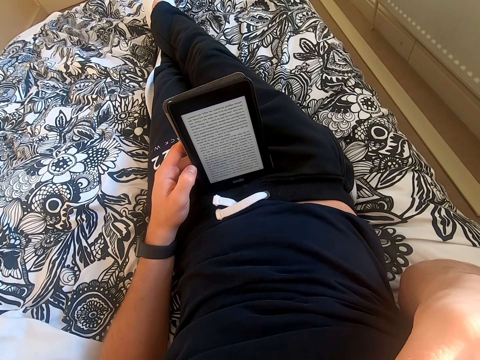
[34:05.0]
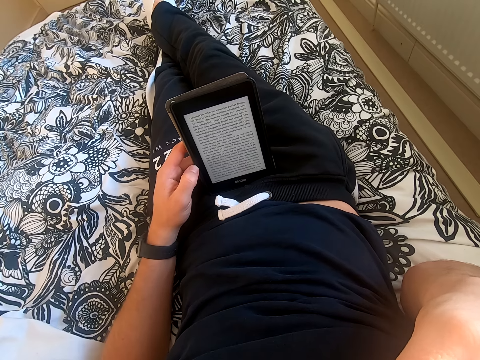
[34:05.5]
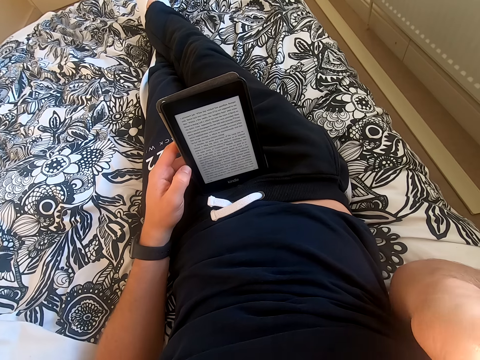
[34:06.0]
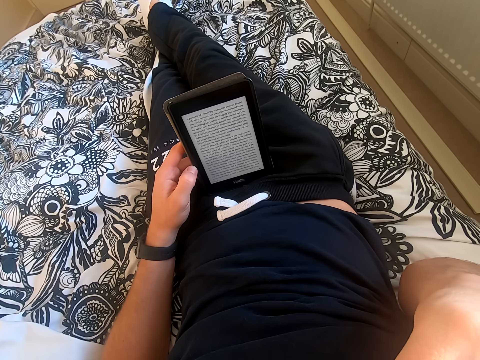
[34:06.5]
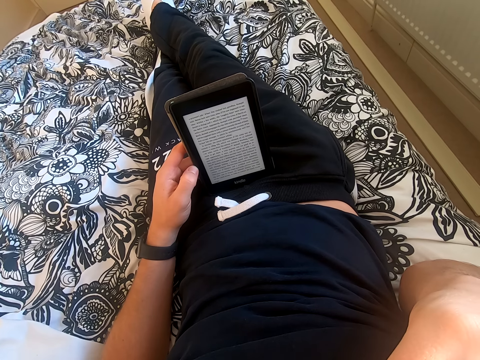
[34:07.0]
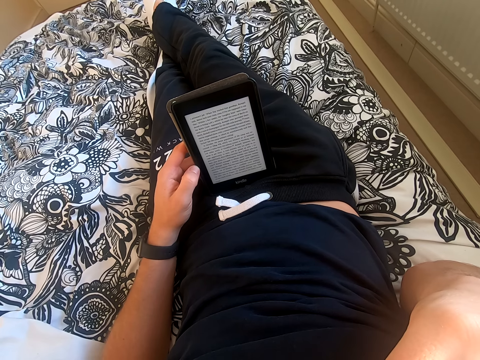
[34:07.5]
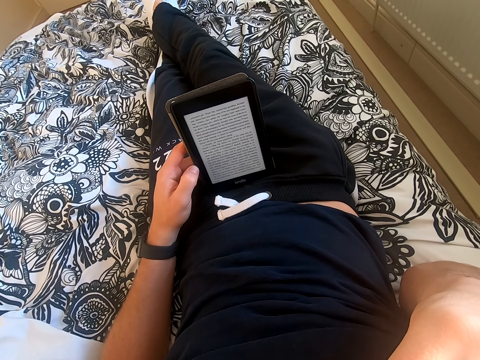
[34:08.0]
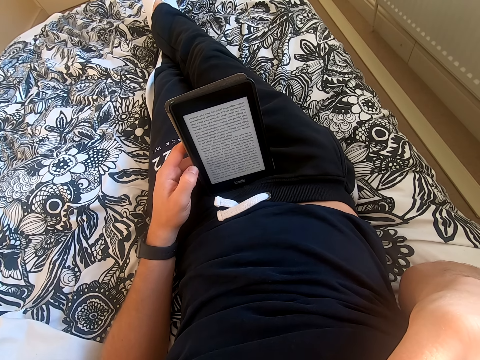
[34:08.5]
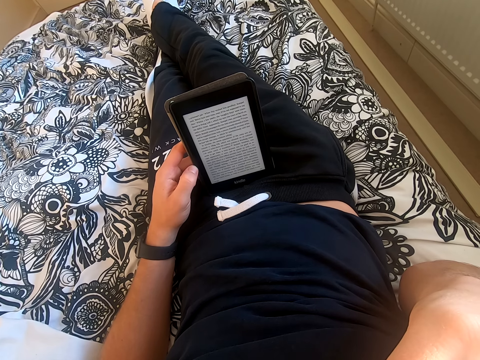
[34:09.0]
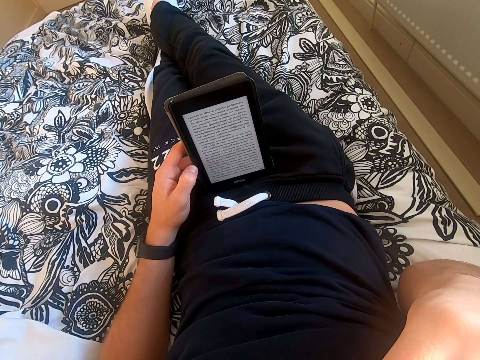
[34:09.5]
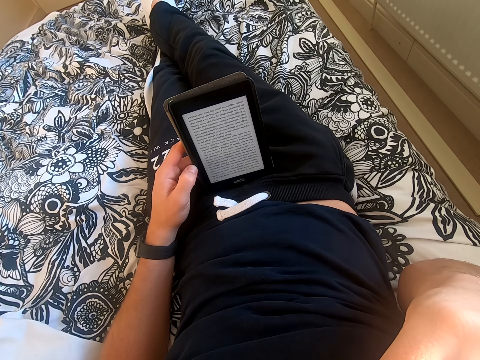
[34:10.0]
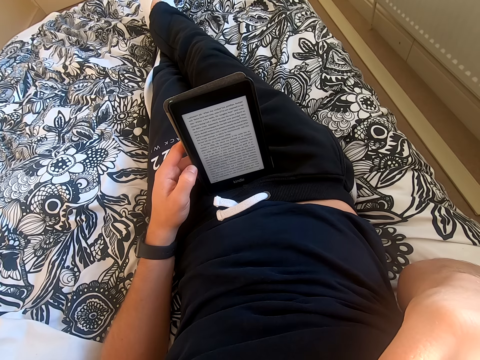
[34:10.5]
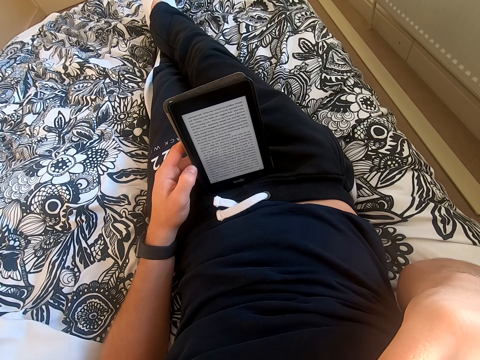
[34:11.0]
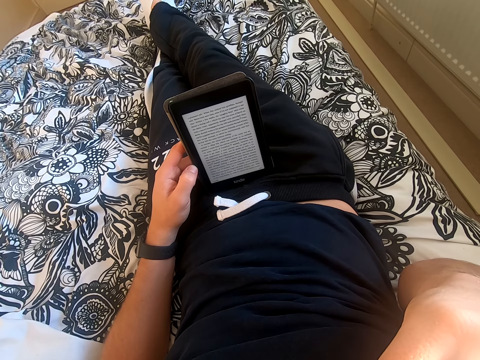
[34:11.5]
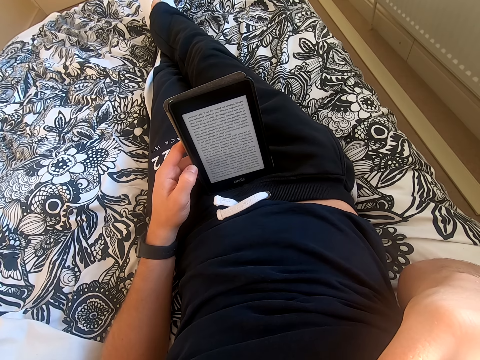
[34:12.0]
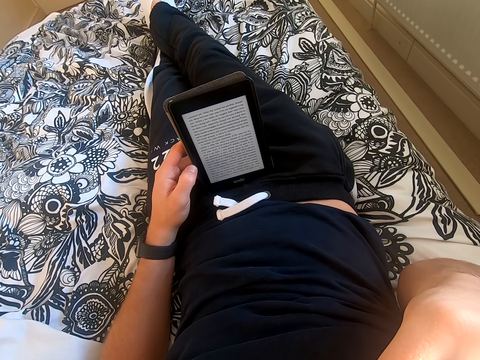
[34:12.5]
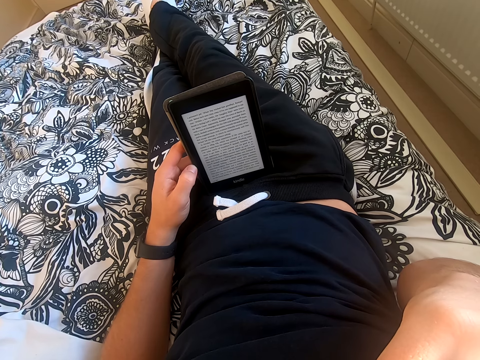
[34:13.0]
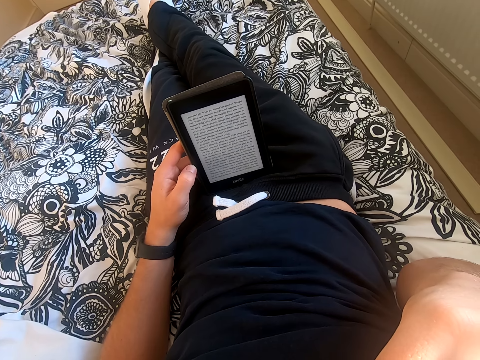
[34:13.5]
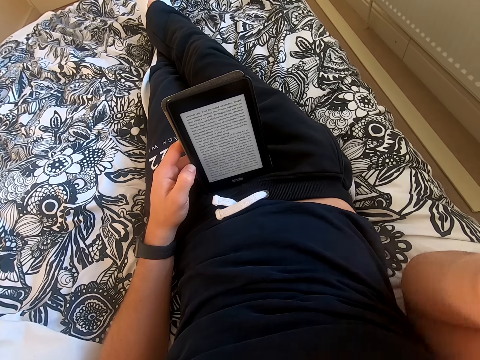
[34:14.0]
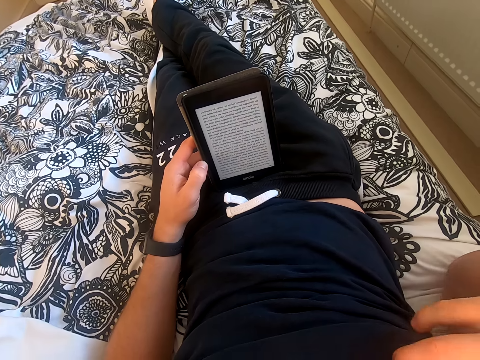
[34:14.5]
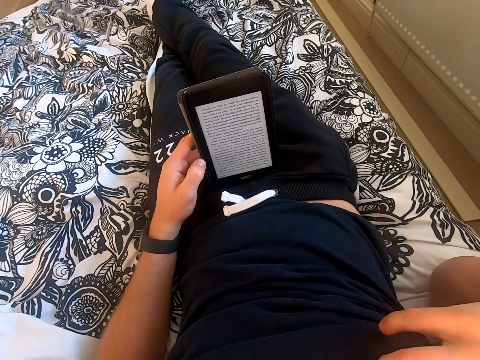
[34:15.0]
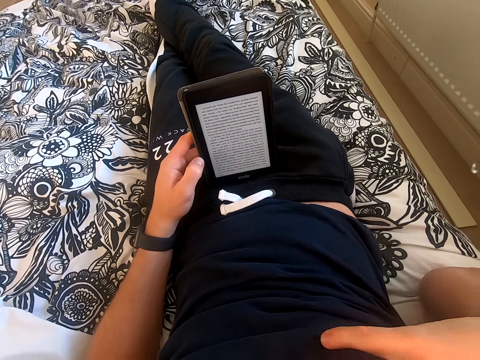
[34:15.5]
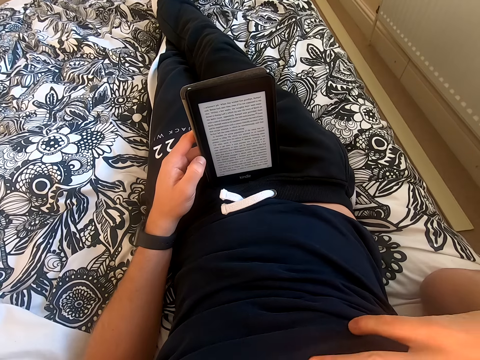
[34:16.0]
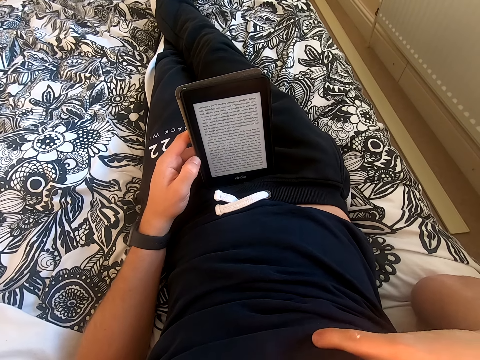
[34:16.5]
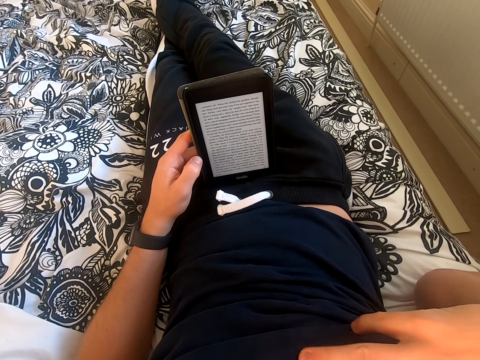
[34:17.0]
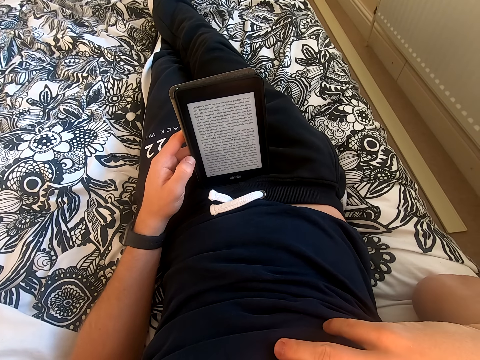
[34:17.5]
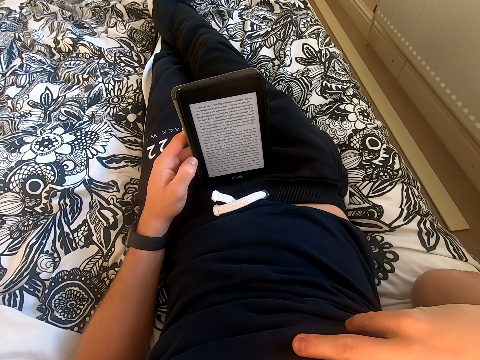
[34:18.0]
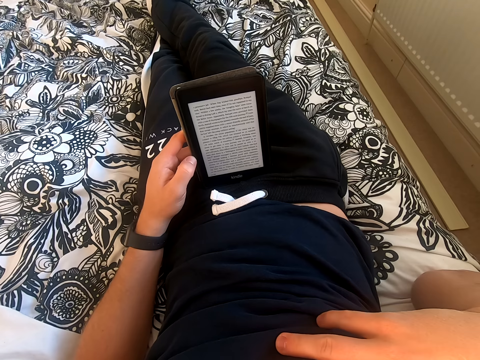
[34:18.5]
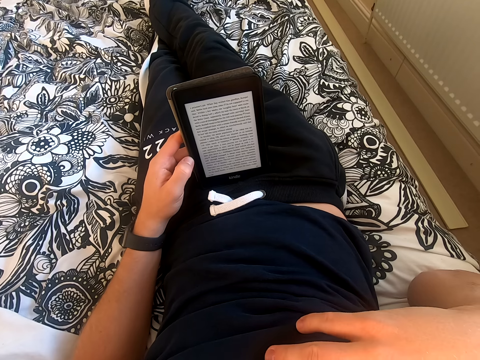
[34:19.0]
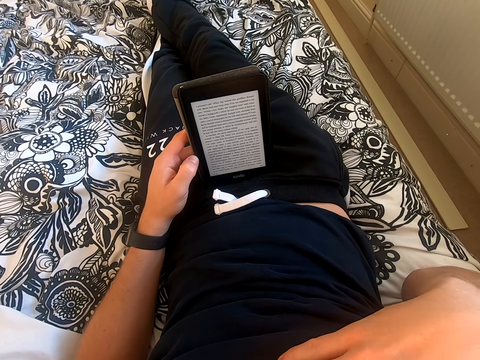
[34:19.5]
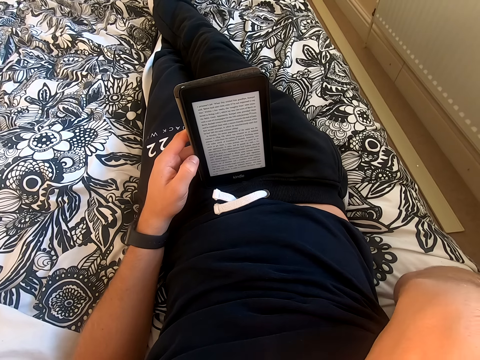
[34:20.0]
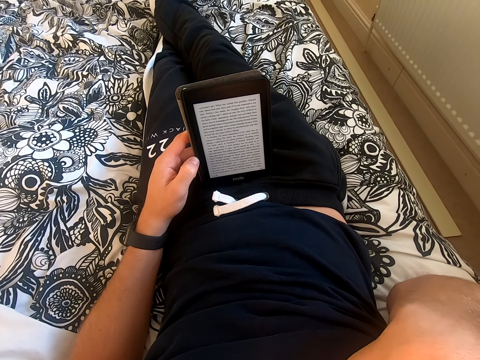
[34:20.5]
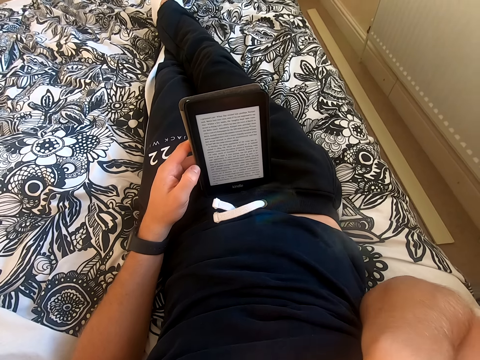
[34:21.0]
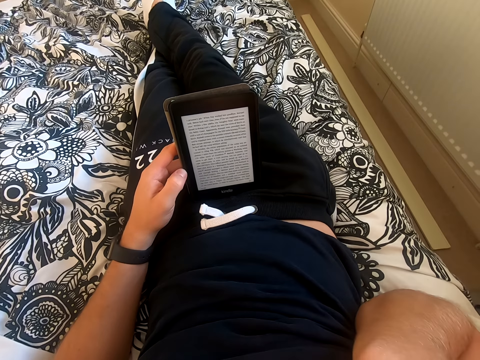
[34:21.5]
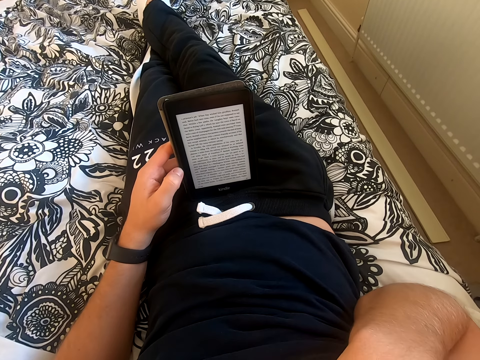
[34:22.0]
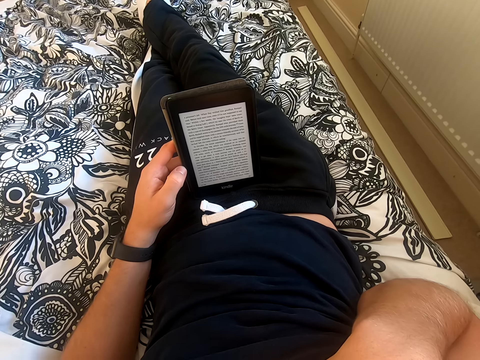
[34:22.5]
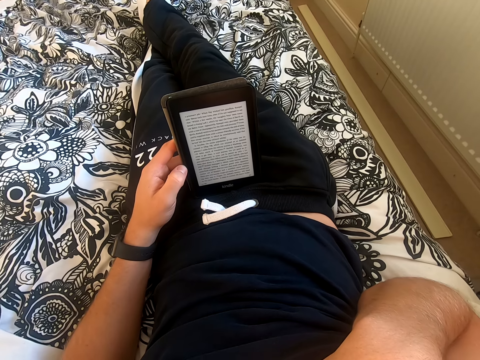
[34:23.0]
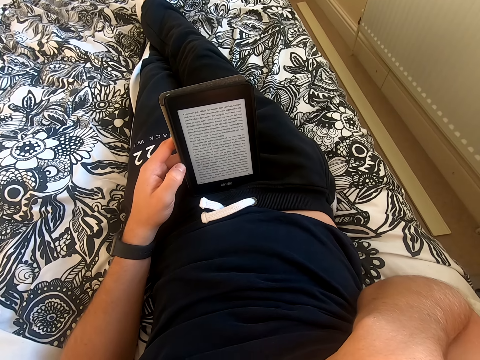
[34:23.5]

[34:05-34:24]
The camera wearer scratches his chest. He touches his body. He reads a book on the tablet.

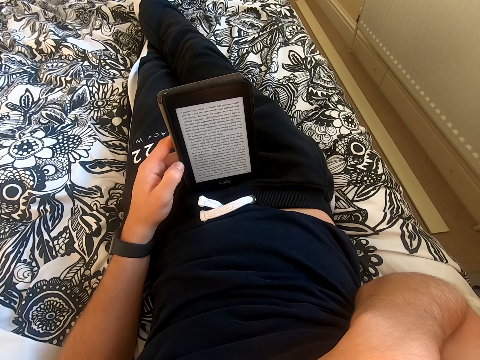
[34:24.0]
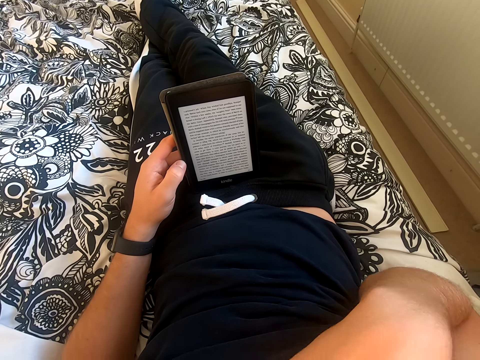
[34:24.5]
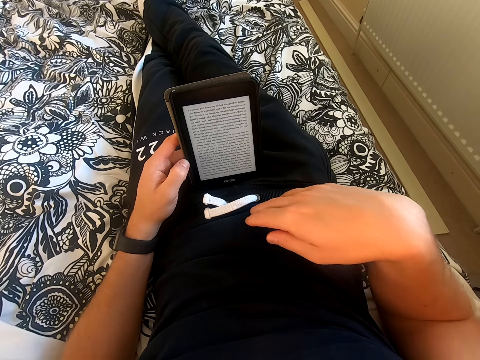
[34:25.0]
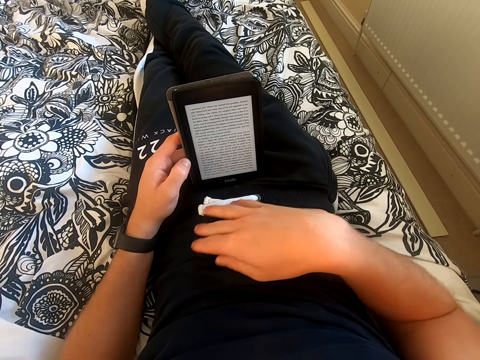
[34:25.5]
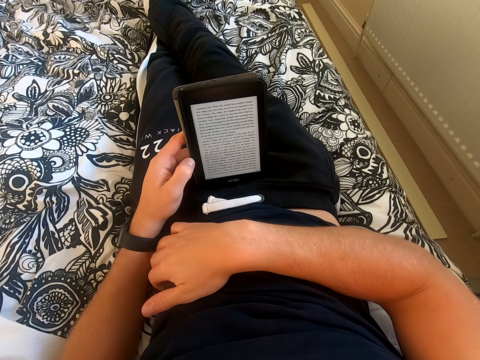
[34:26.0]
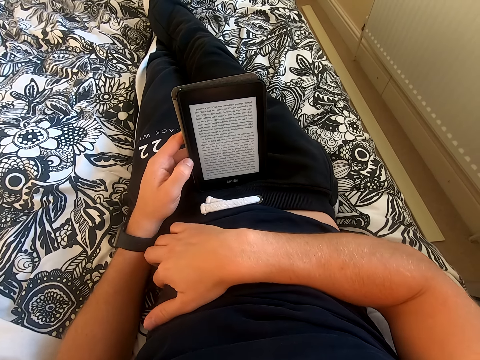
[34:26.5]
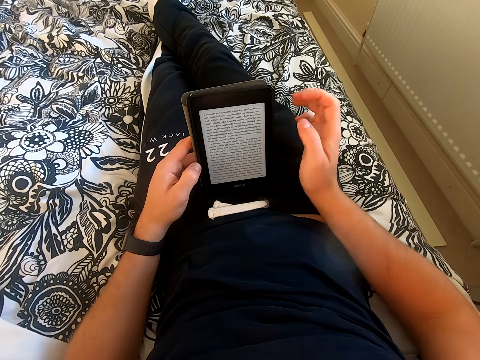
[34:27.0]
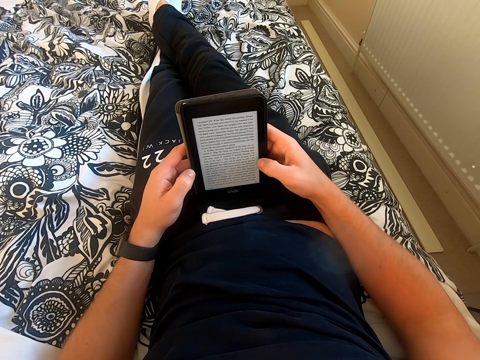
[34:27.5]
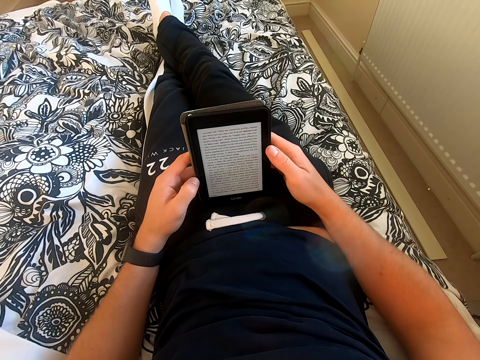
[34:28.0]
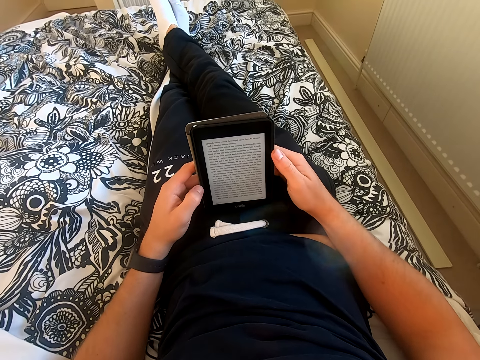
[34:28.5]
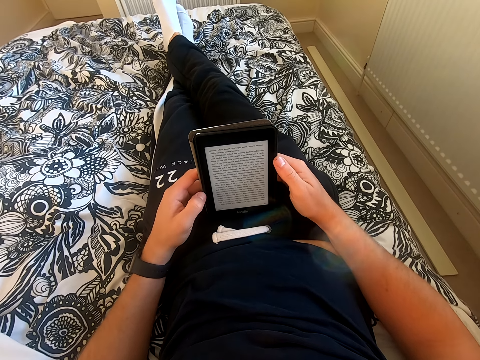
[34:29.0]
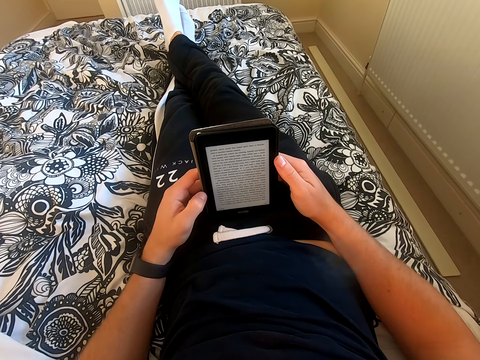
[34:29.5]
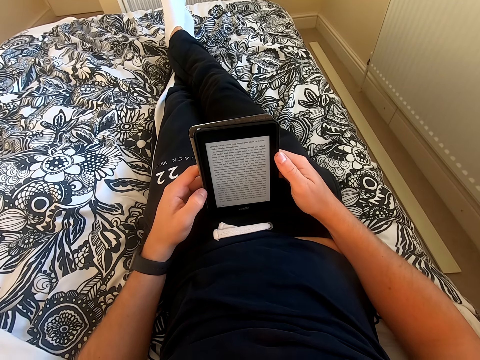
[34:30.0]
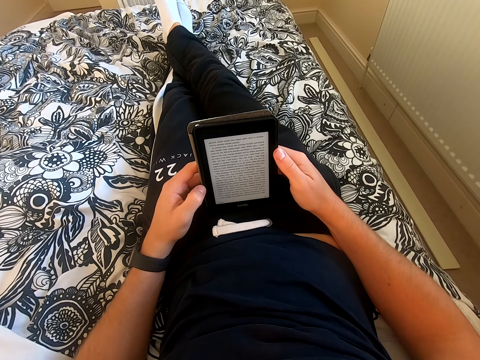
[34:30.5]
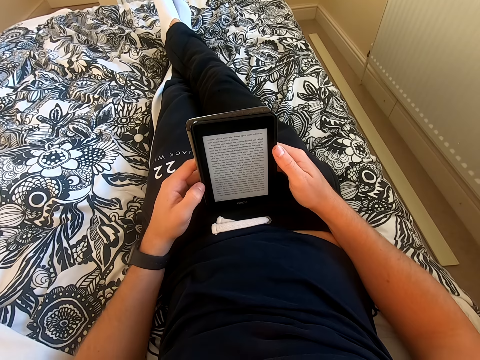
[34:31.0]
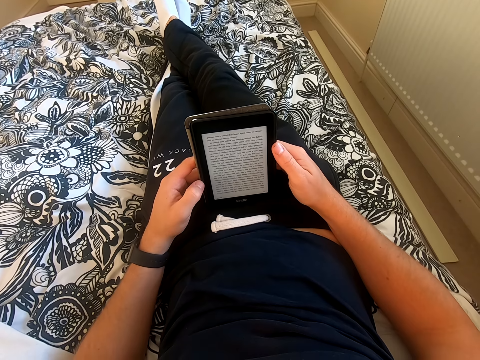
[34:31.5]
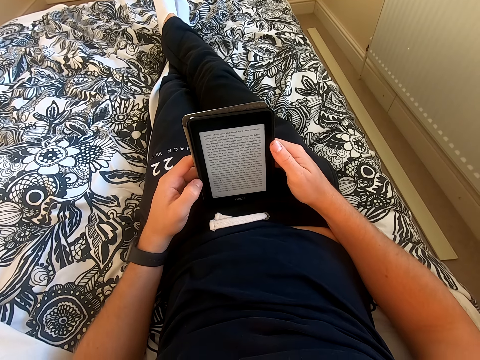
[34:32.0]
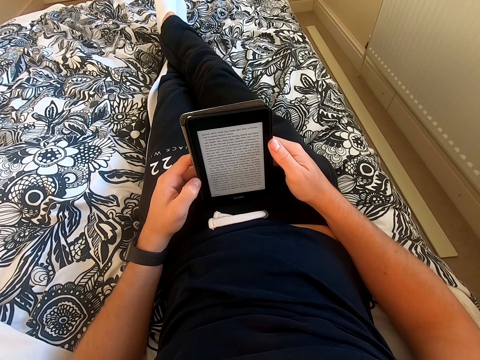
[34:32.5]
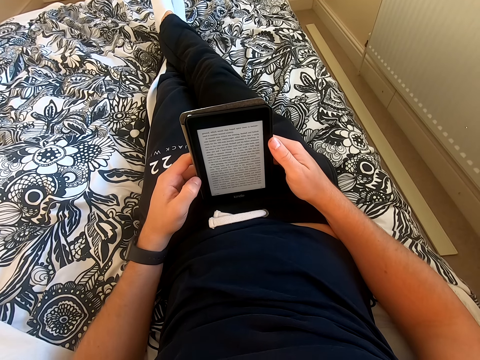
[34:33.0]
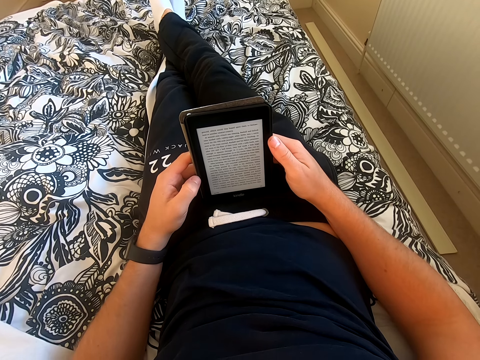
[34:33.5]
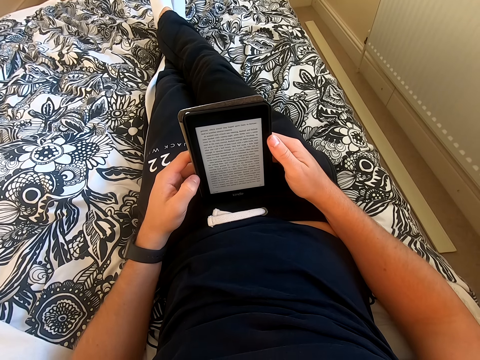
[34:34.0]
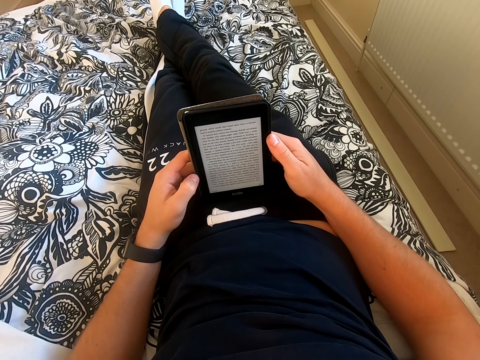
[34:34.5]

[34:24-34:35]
The camera wearer moves his right hand on the belly and scratches his belly. He holds the tablet with his right hand and scrolls through the tablet. He touches his tablet. He reads a book on the tablet.
